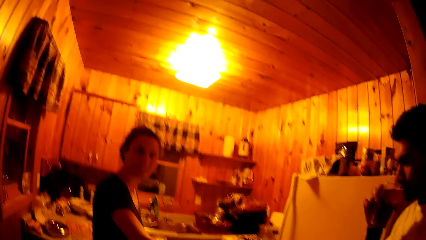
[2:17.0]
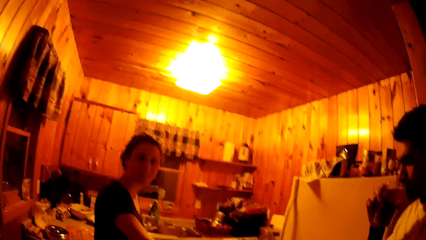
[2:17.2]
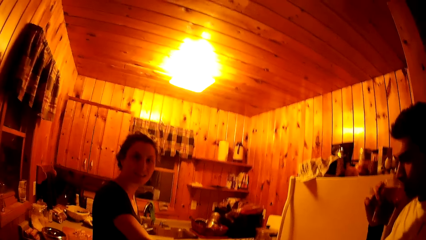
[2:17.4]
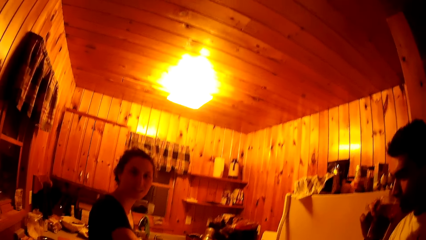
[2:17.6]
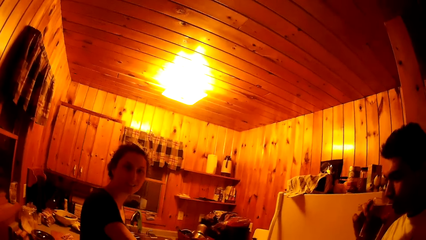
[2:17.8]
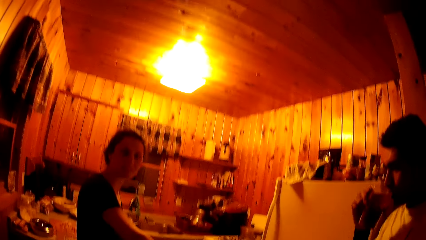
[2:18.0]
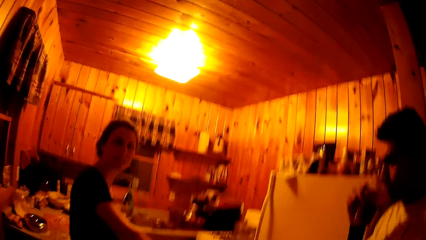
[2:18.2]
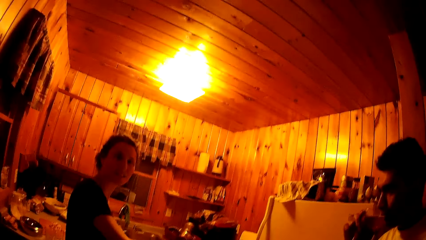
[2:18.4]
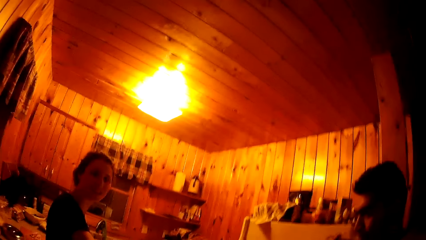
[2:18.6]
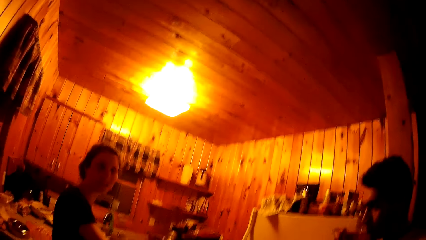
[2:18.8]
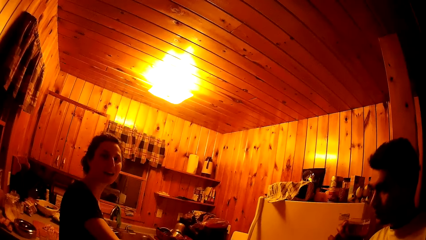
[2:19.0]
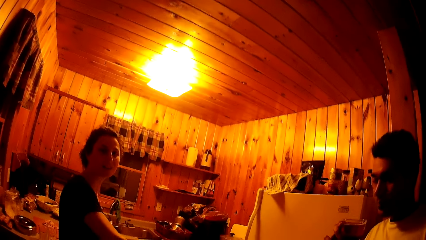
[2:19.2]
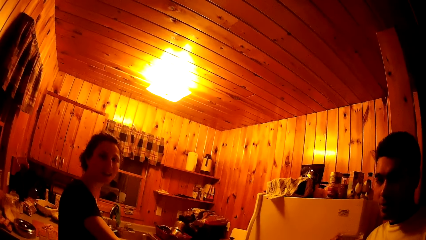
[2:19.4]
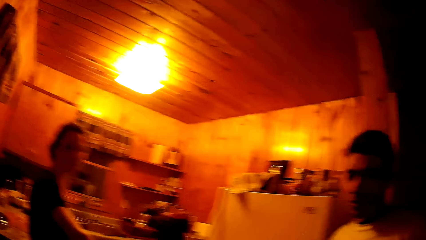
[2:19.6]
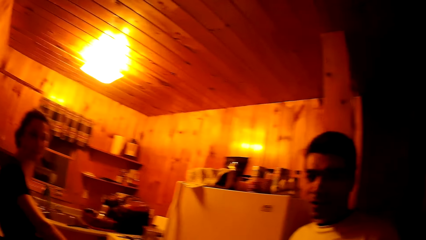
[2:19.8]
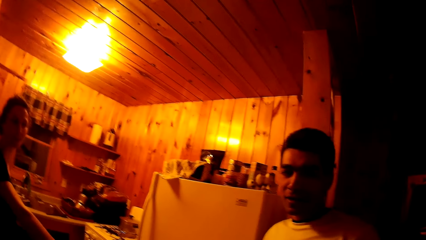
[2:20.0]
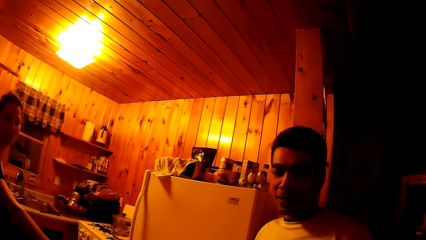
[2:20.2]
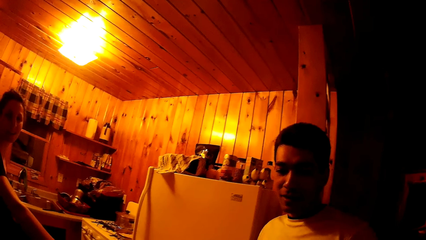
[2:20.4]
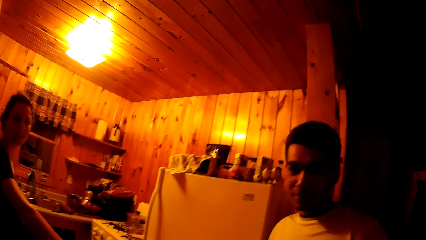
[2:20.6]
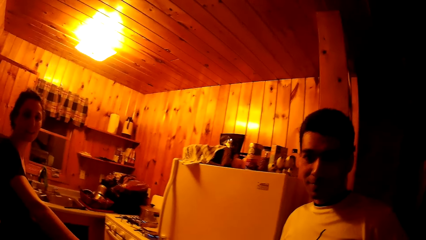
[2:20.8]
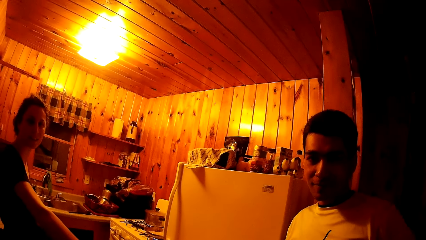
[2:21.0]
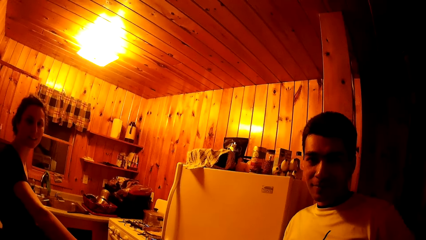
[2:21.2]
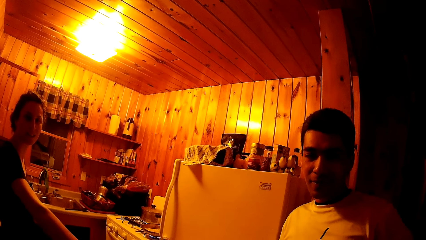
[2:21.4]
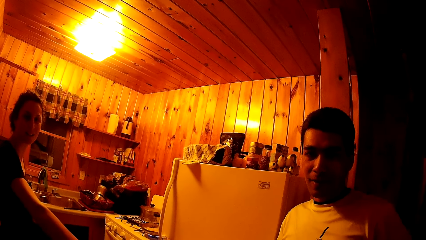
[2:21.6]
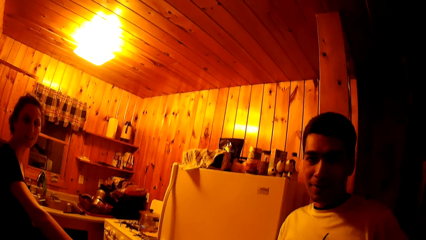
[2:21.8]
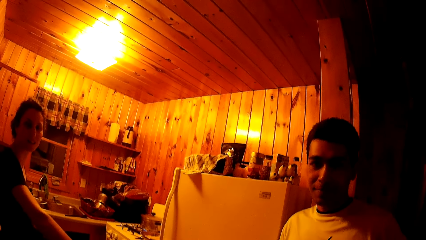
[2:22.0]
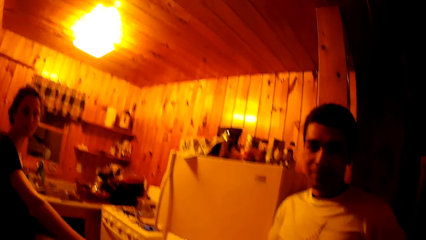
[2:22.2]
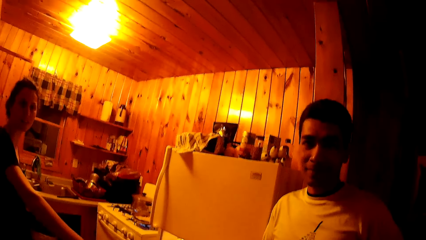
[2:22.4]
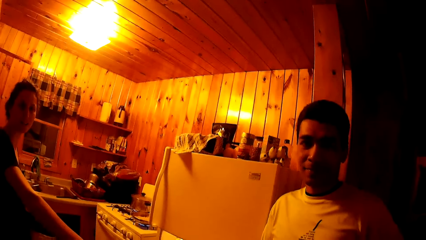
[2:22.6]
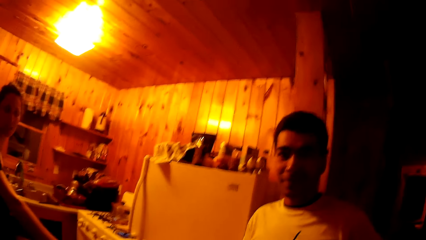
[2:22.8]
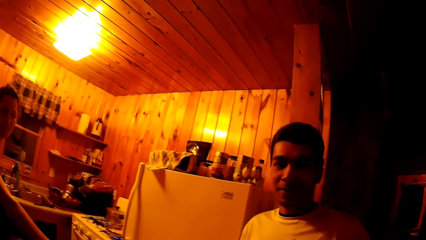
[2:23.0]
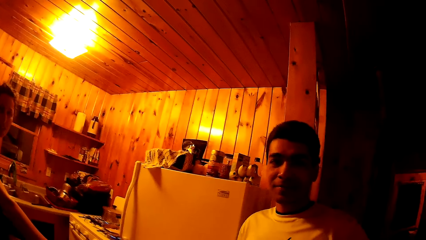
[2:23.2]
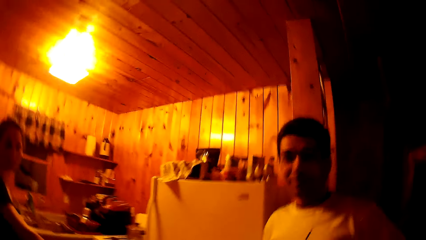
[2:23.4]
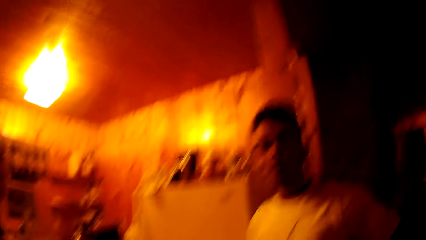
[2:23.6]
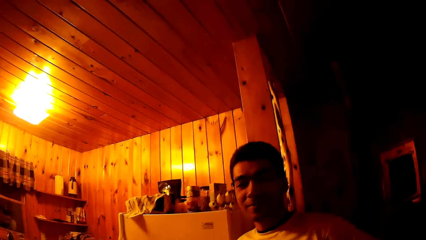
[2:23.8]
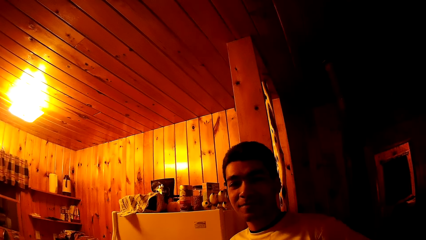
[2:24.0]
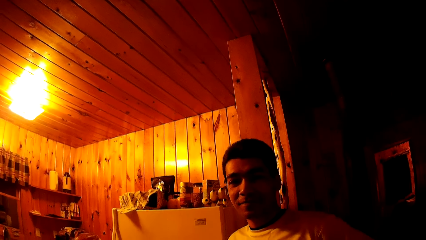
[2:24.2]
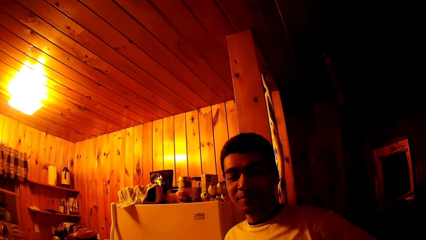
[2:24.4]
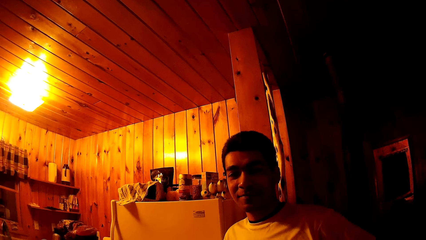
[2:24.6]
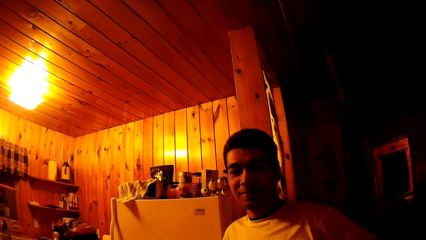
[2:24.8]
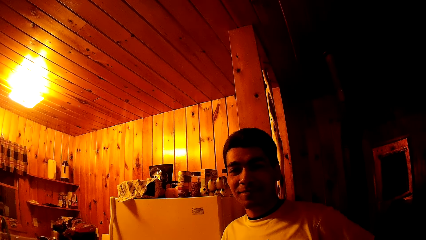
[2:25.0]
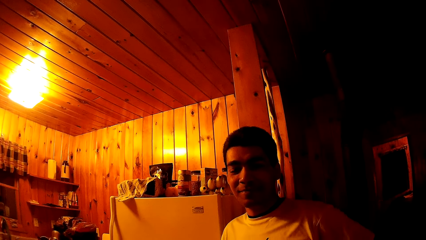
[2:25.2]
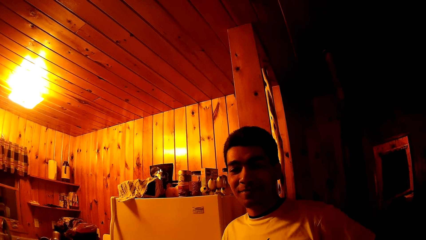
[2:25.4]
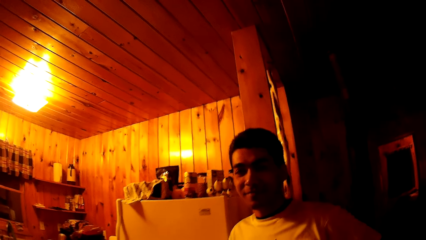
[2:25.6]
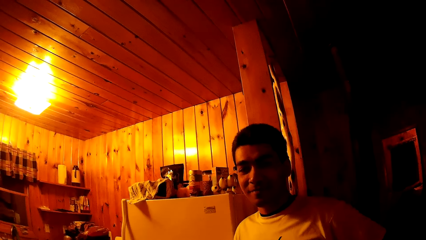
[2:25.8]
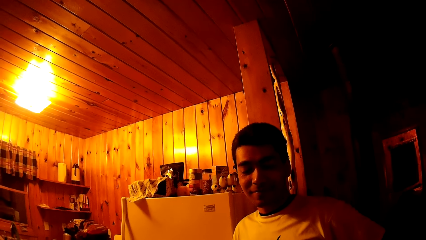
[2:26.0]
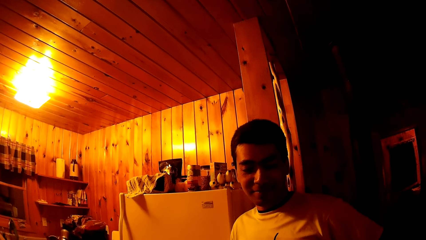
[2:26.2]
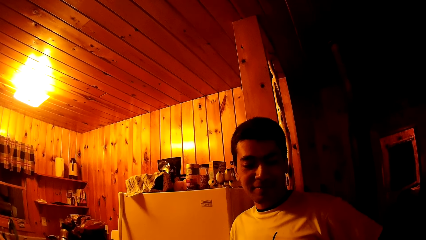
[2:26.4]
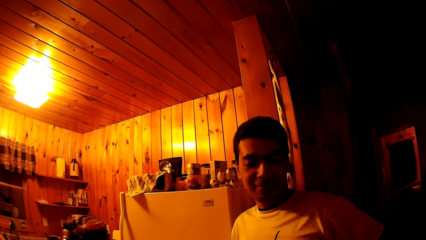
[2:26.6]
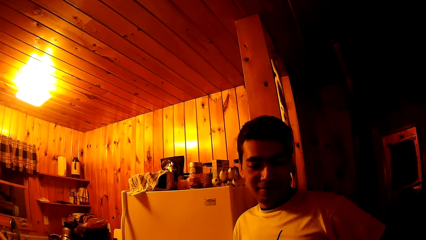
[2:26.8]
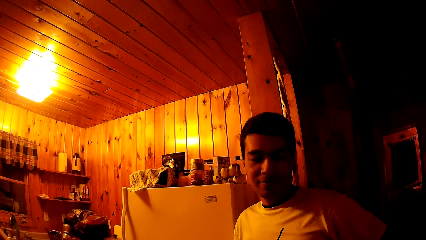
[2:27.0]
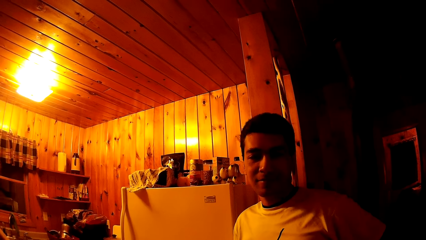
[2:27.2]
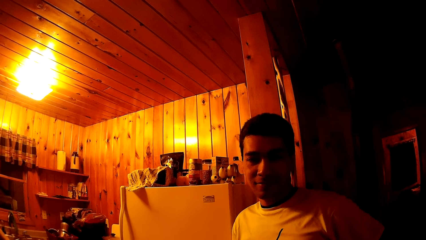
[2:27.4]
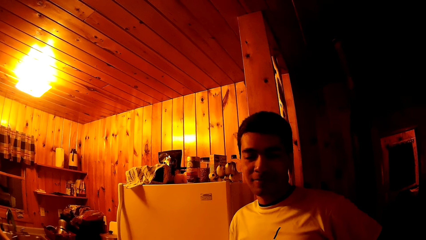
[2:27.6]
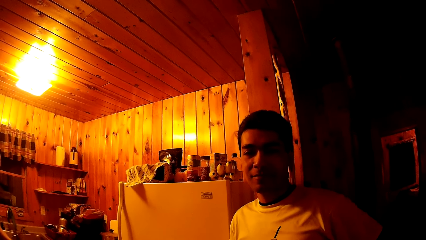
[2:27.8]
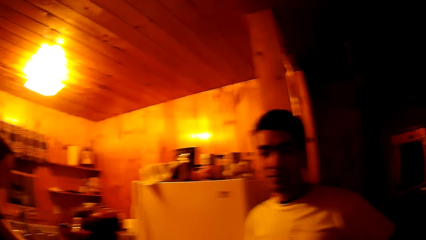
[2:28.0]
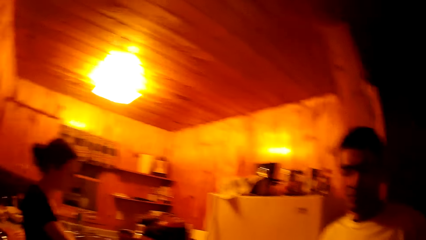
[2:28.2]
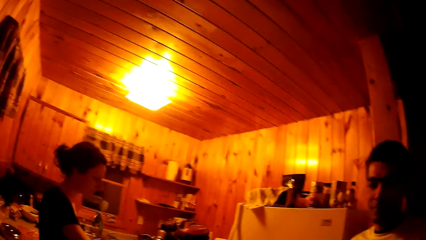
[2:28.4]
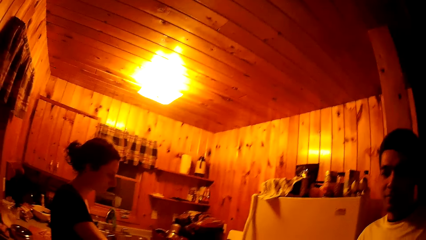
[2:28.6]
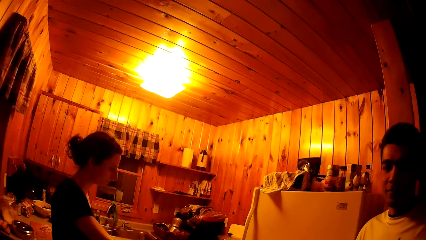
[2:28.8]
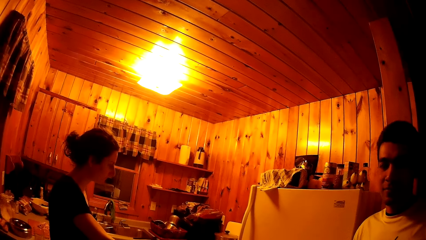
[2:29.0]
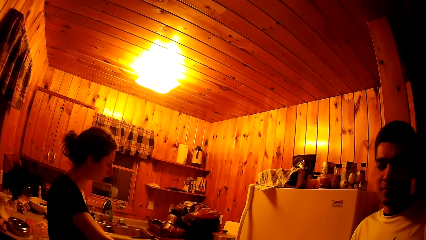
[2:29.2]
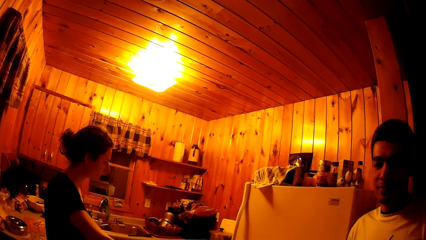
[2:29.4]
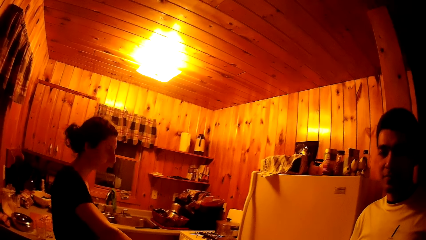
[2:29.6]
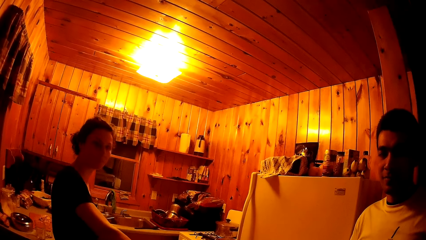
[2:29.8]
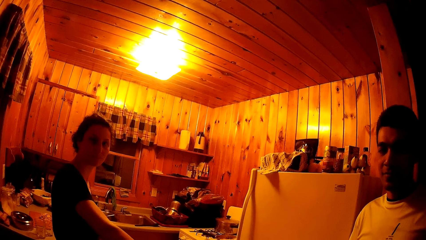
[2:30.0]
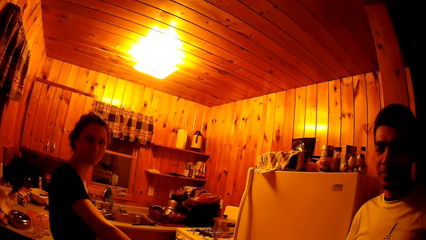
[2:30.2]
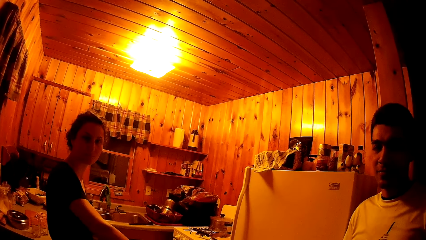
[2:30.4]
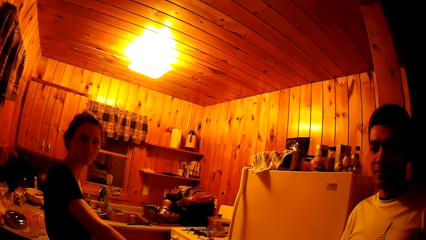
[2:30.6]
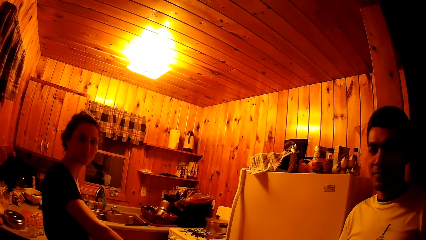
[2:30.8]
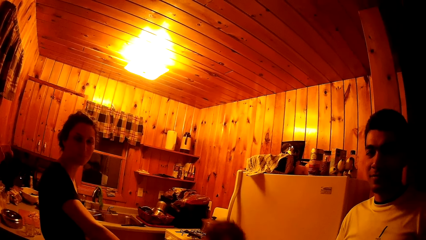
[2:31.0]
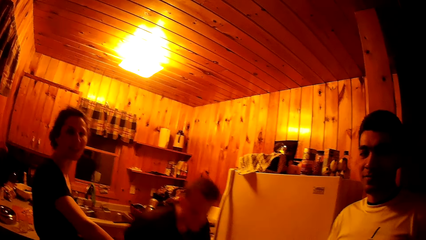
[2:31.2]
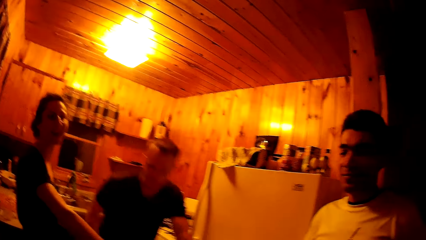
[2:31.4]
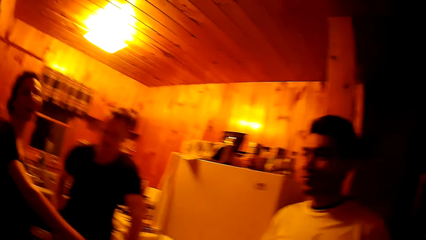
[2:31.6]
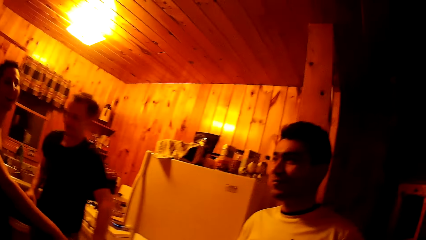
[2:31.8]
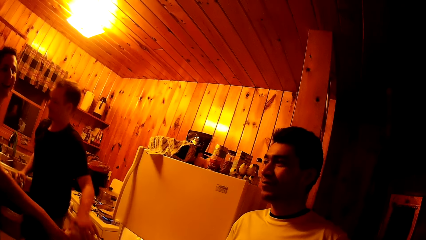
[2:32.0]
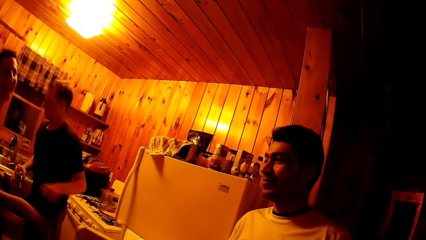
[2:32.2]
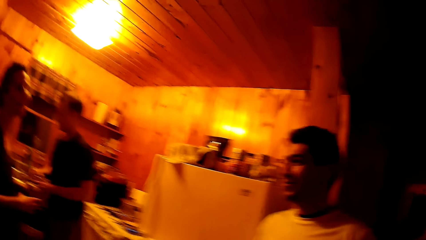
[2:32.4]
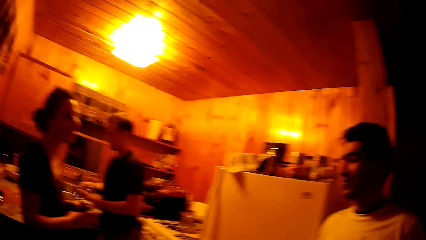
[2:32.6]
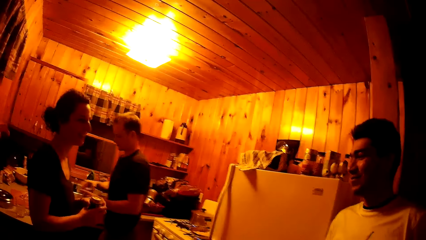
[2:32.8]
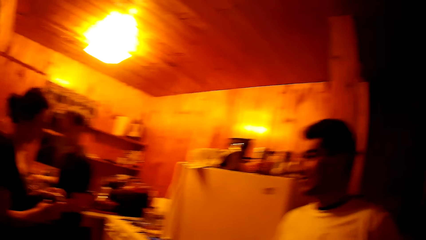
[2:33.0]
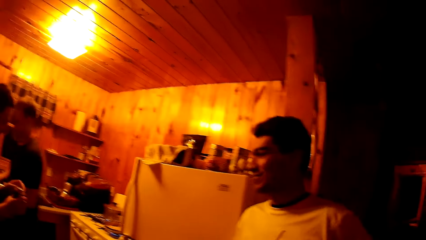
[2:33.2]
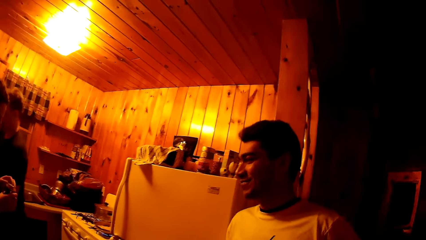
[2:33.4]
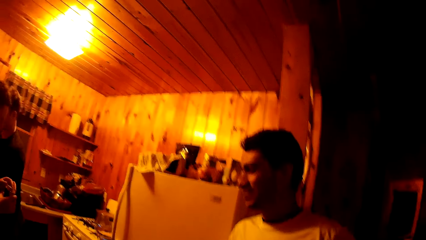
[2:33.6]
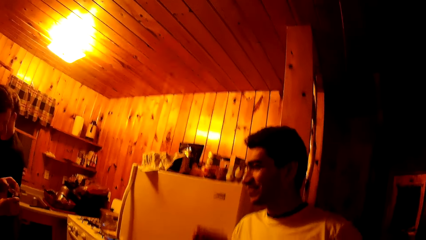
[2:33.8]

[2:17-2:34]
A woman talks to the camera wearer. A man talks to the camera wearer. The camera wearer looks around. Another man stands.
